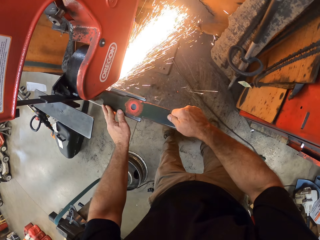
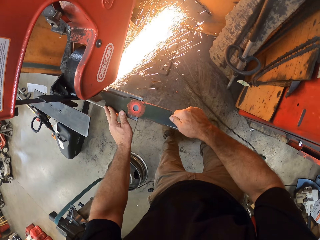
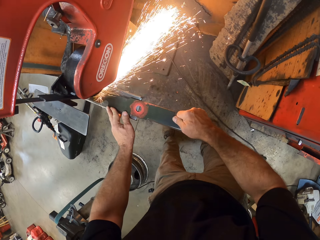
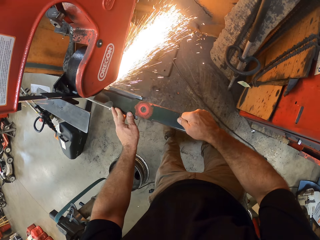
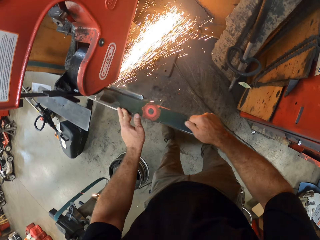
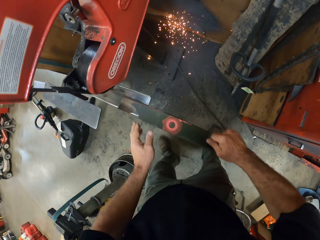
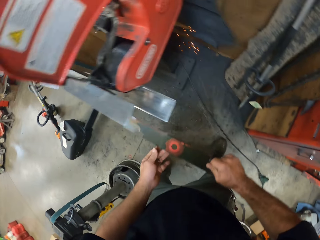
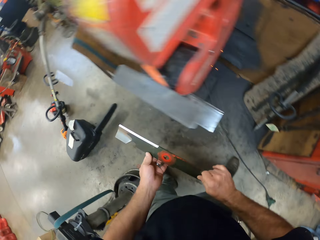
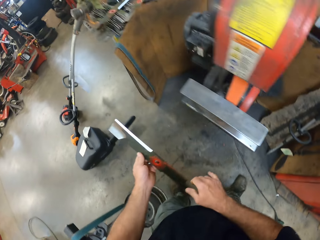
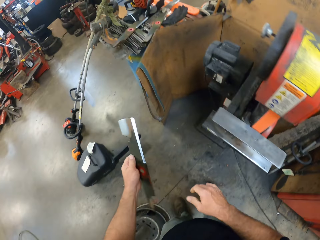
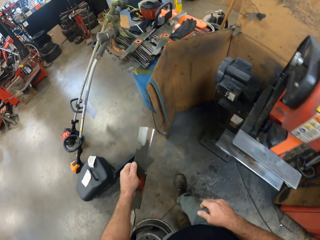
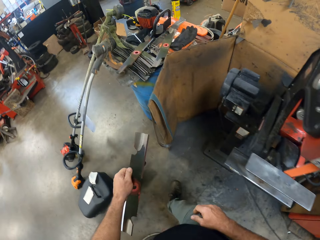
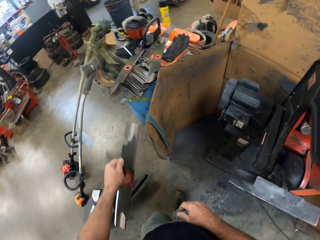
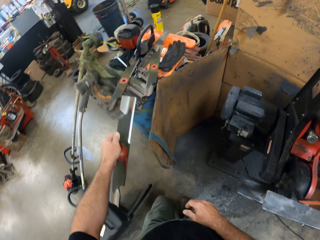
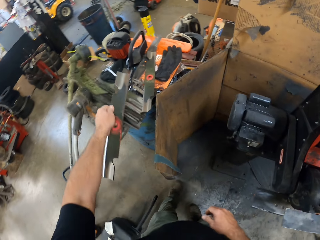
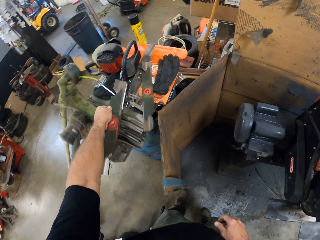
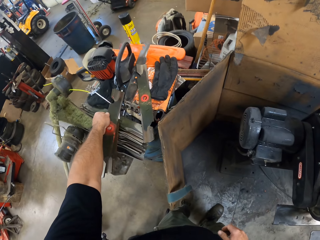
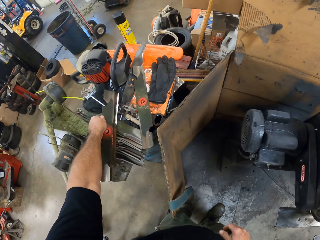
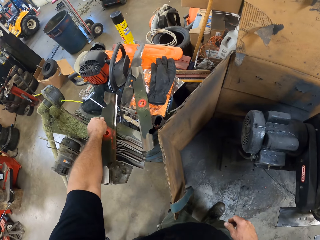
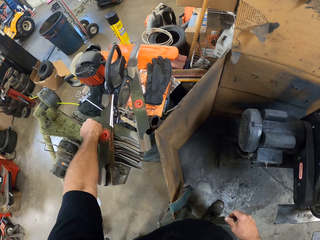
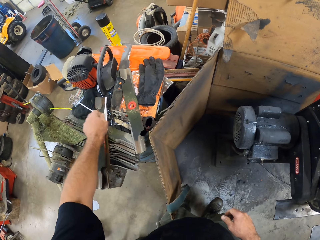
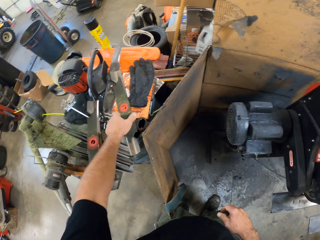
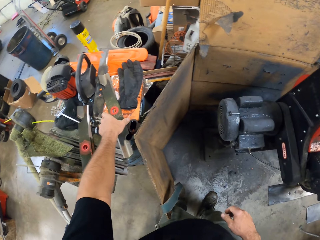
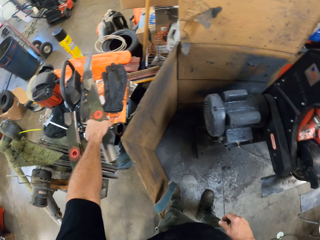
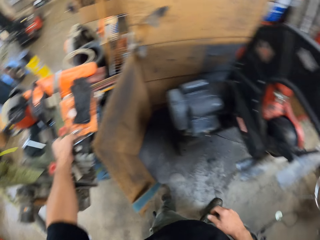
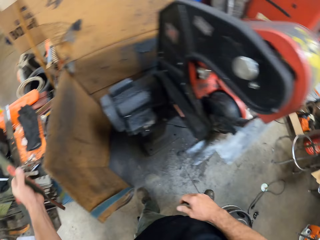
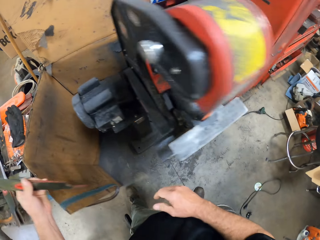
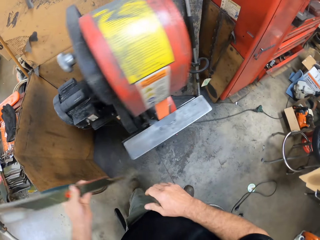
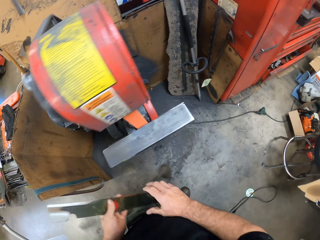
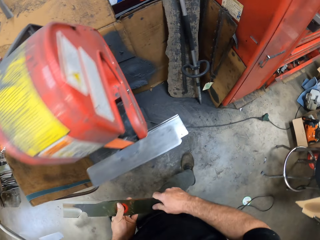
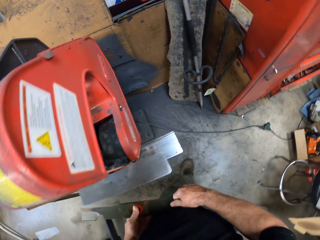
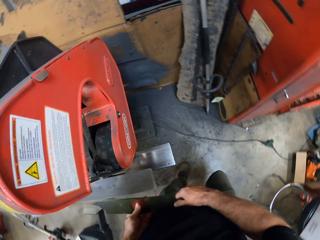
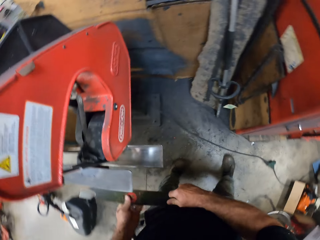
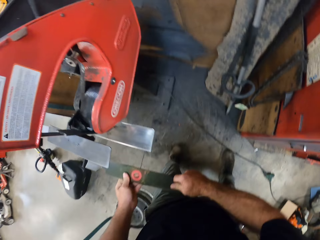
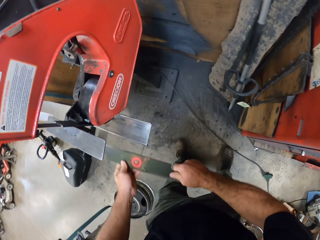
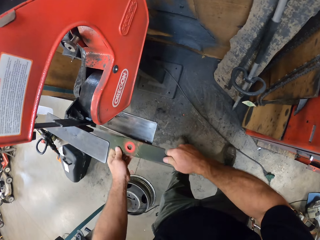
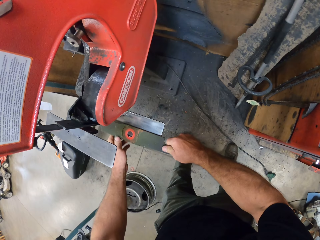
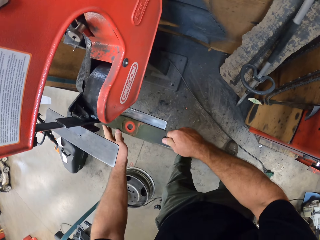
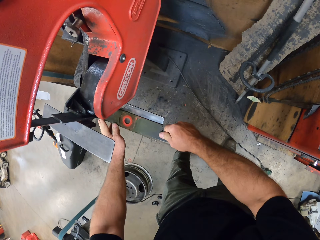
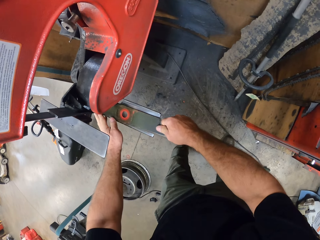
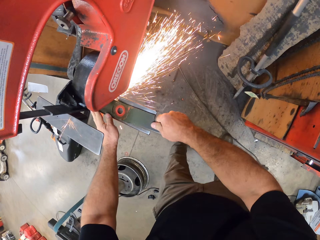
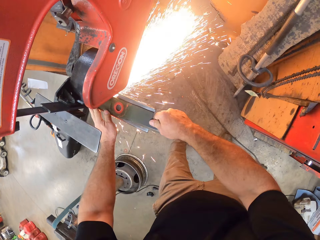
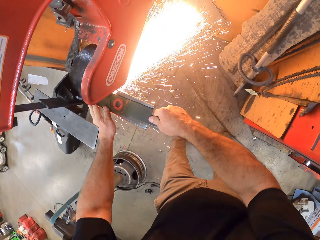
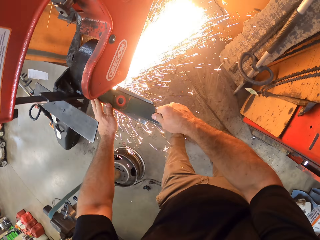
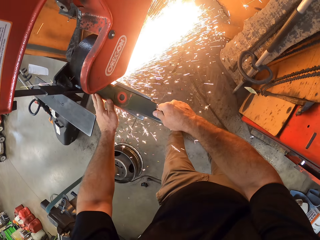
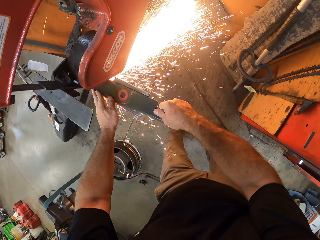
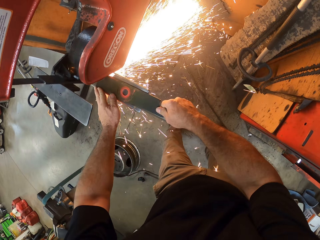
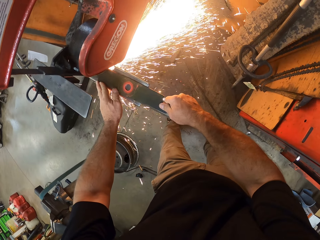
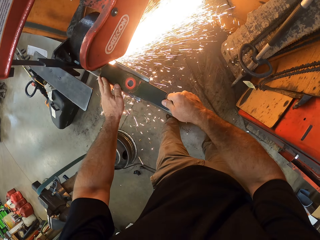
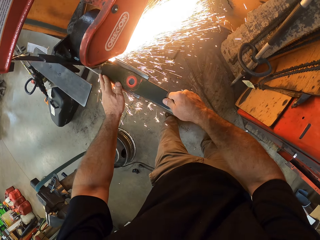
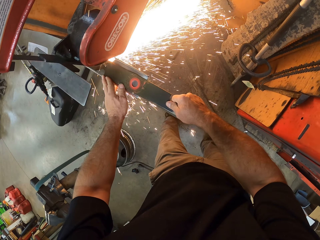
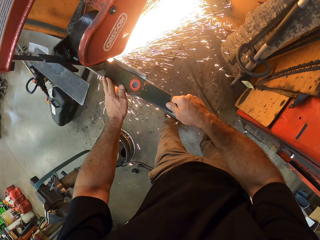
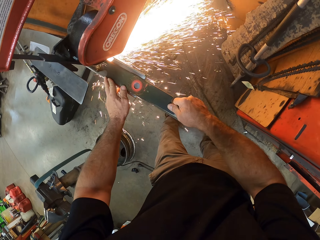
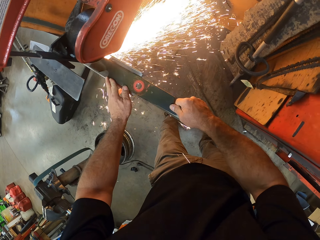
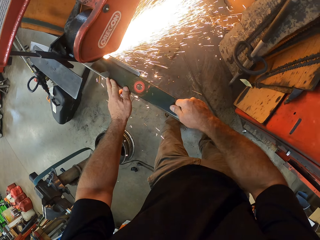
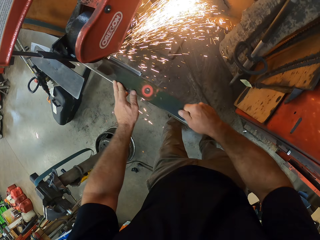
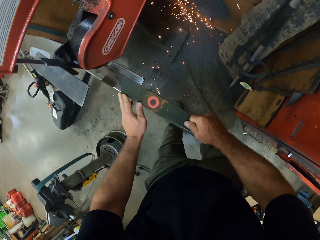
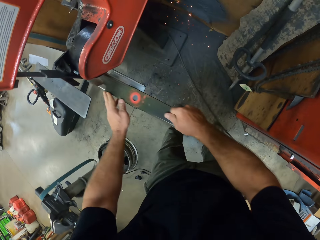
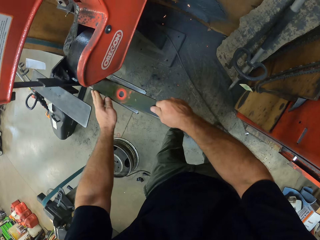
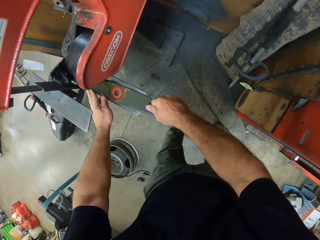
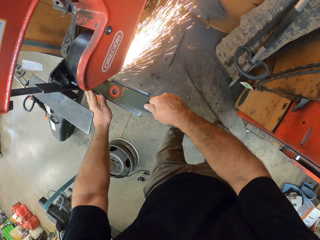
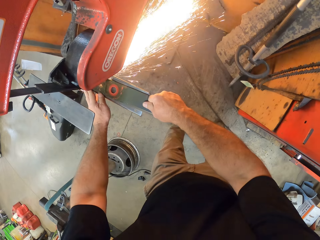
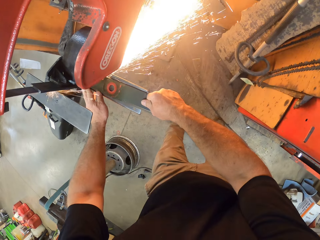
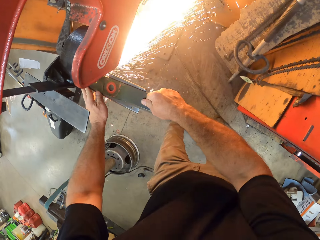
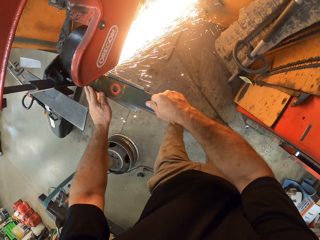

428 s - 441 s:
The camera wearer begins to walk. He drops the second blade on the workshop table with his left hand. He picks up the third blade from the workshop table with his left hand. He holds the third blade with both hands. He sharpens the second blade with the blade sharpening machine with both hands.

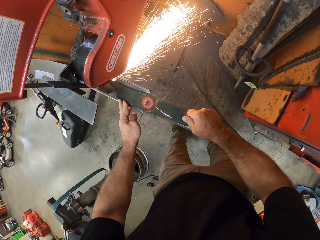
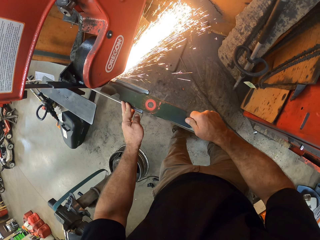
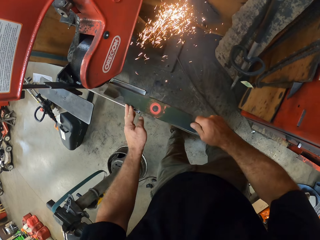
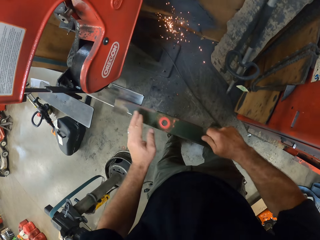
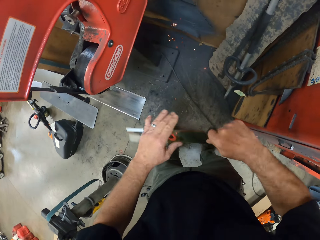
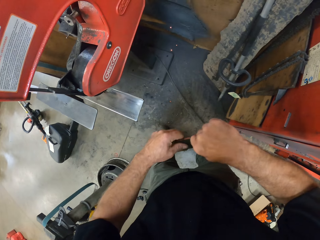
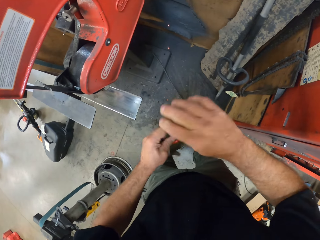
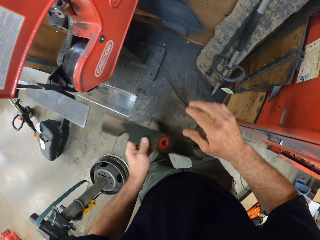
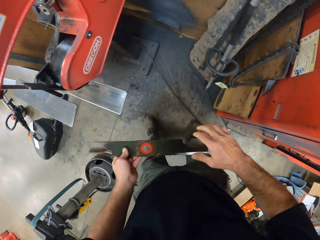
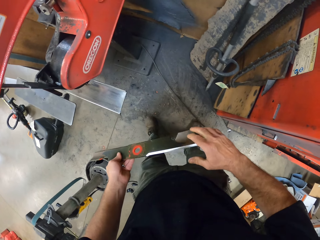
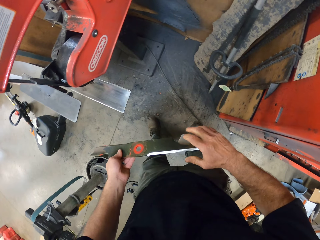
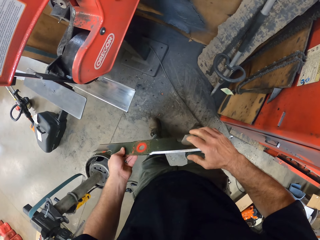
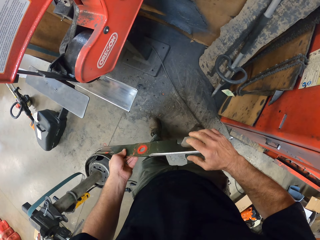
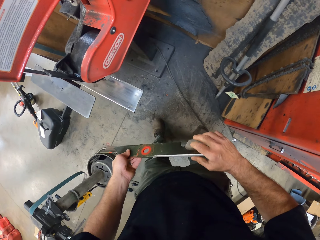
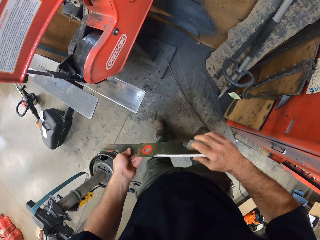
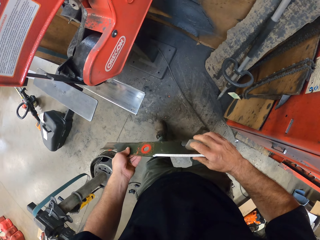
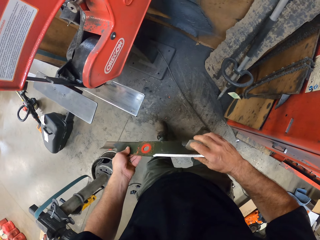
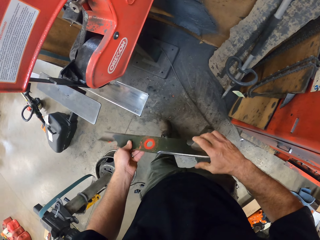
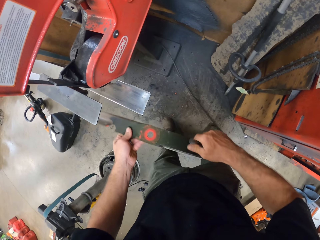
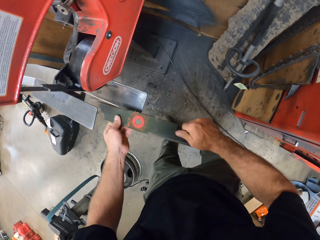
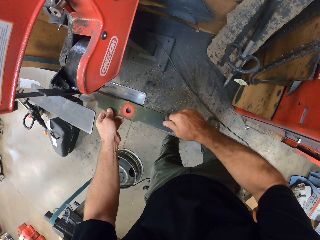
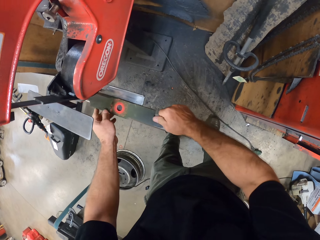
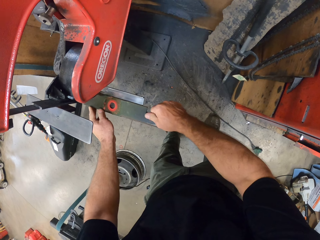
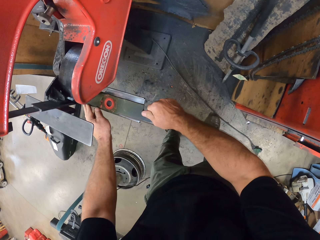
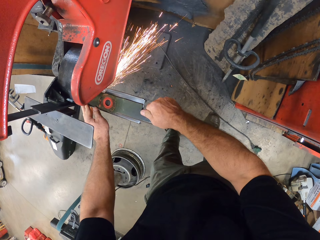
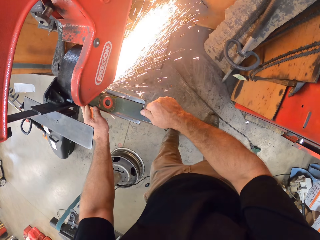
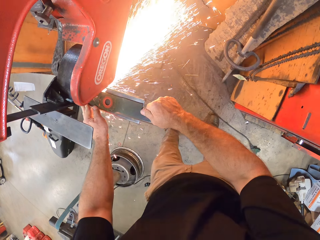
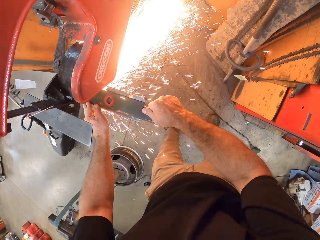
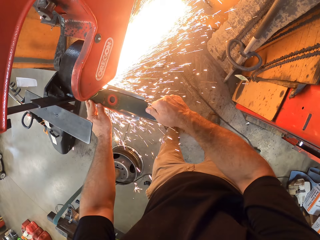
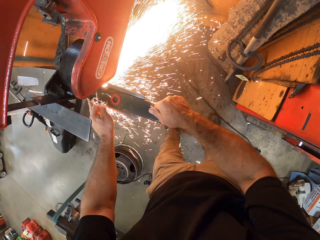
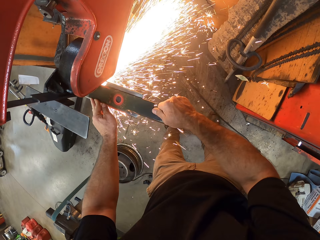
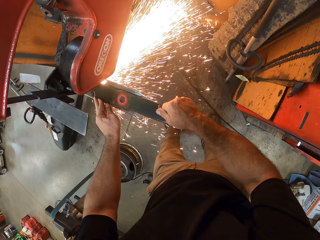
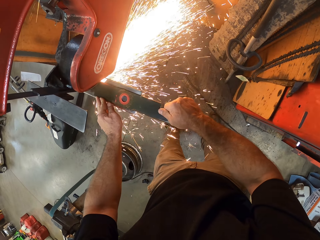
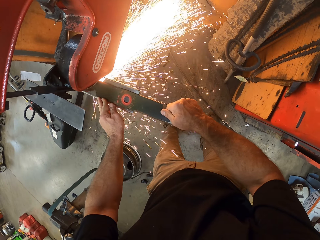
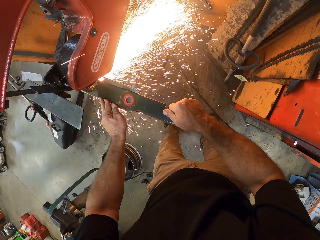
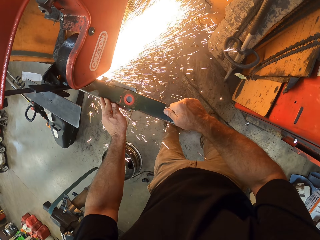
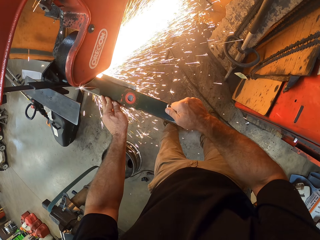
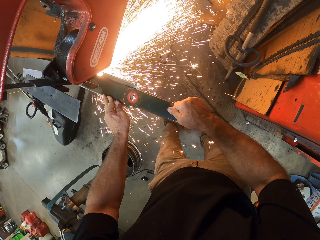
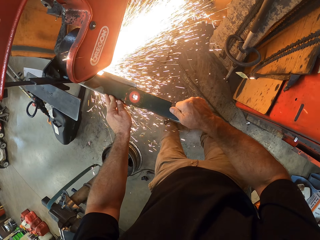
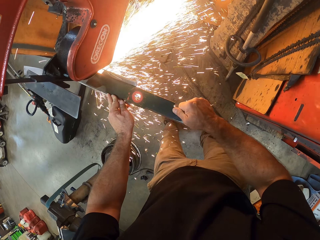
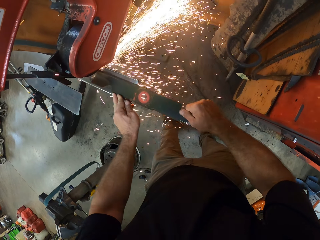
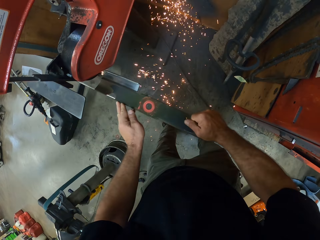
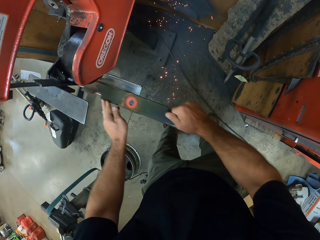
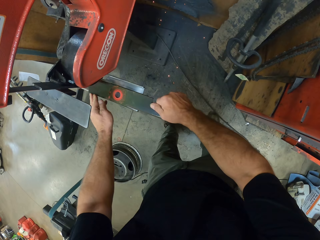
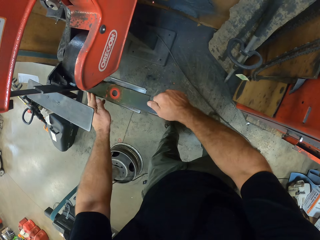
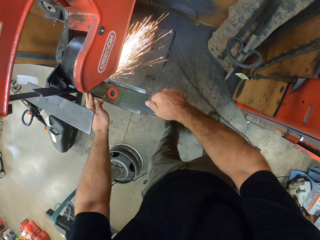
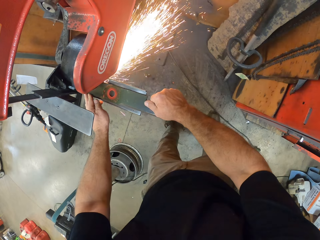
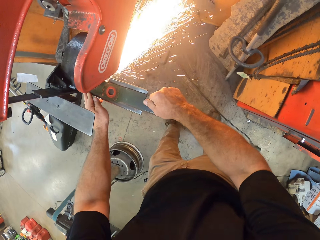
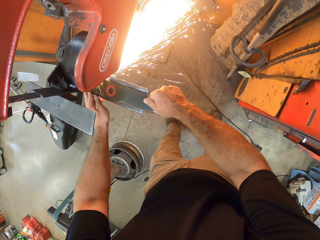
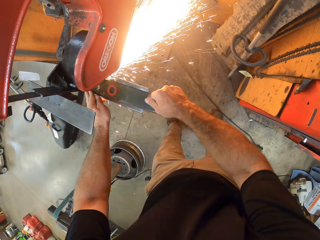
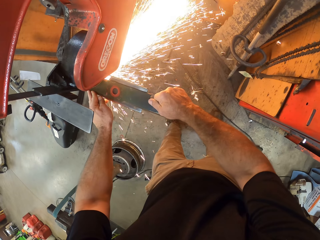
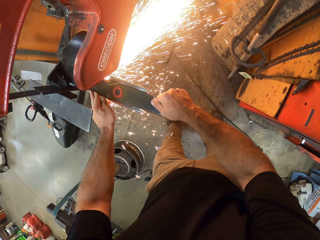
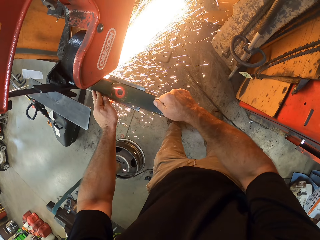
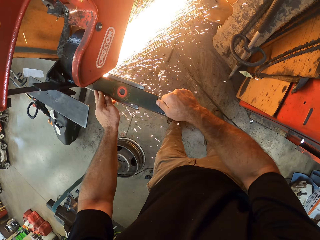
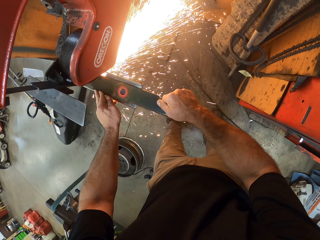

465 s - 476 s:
The camera wearer turns the blade. They sharpen the blade.
